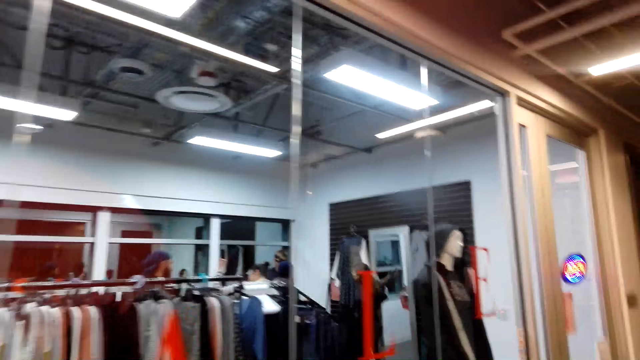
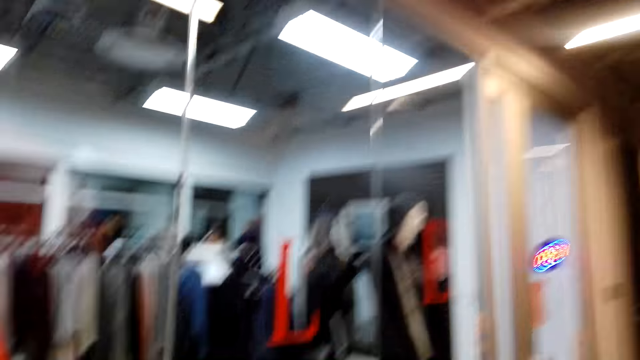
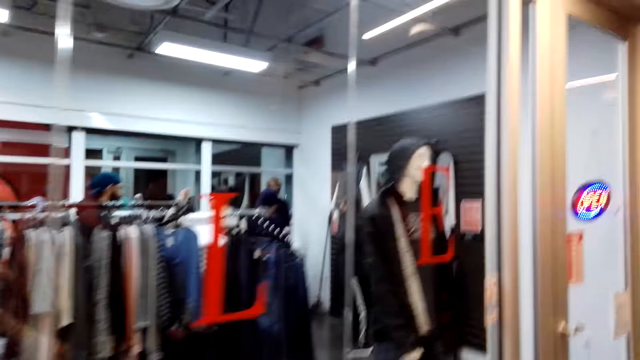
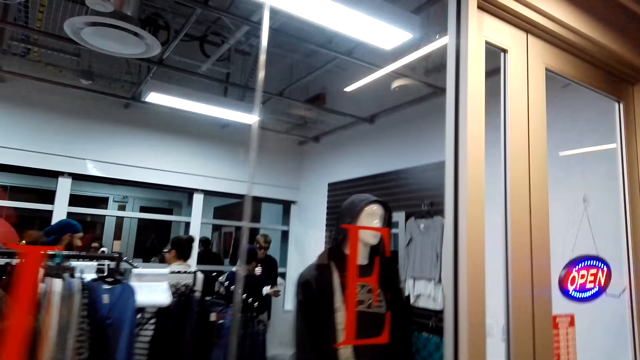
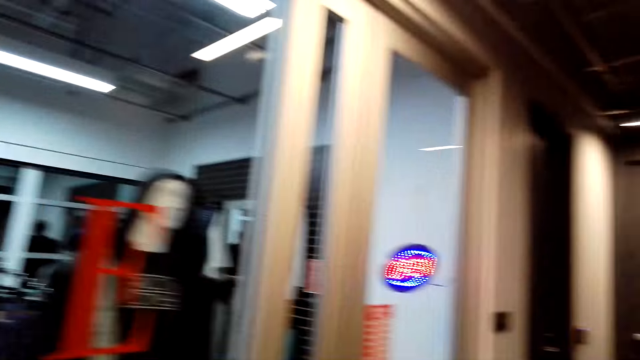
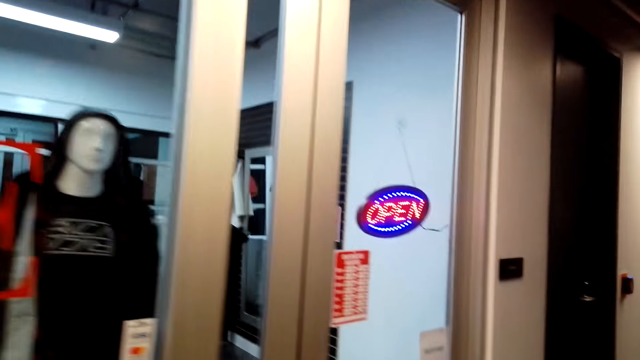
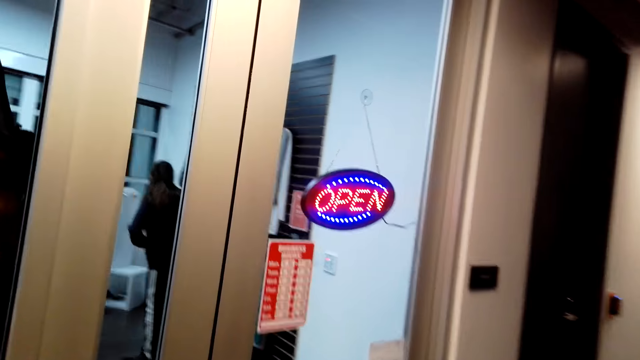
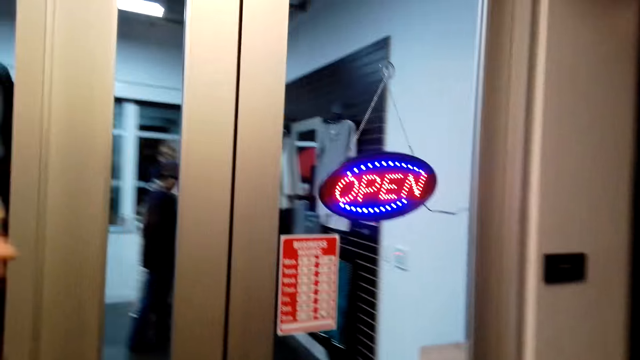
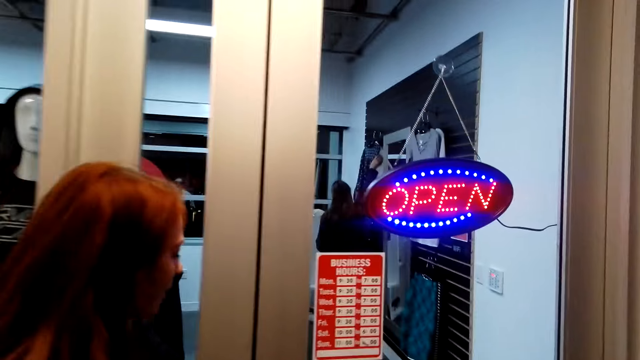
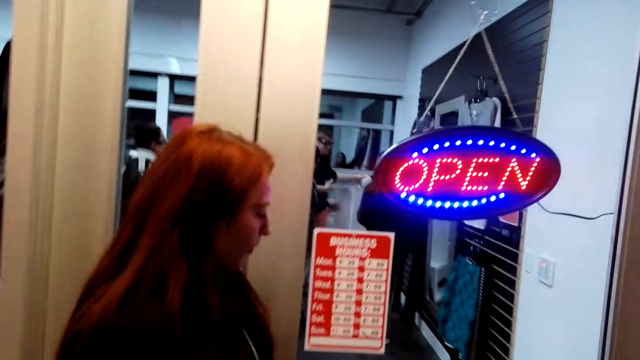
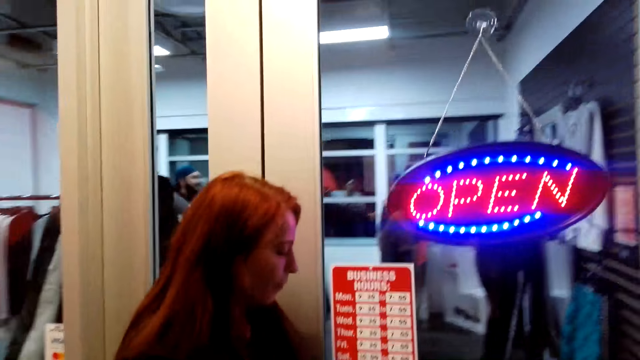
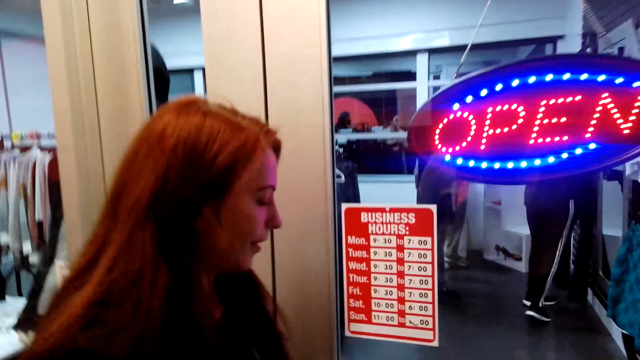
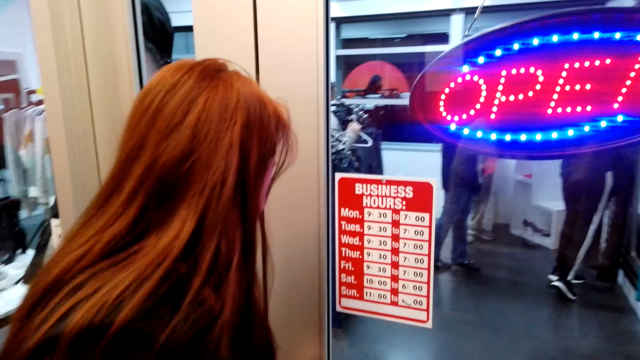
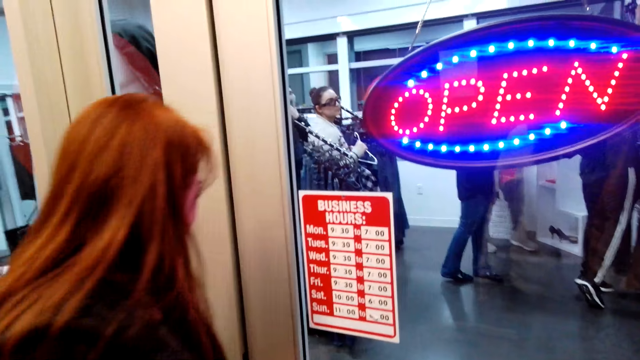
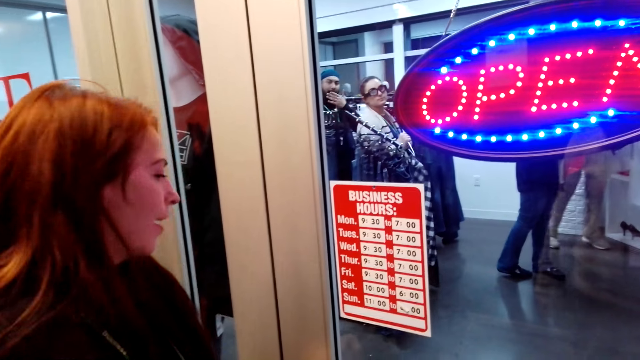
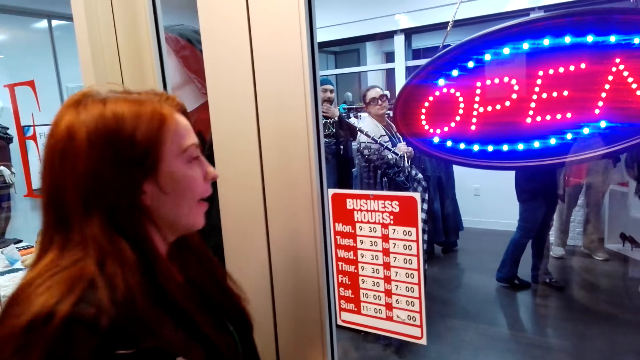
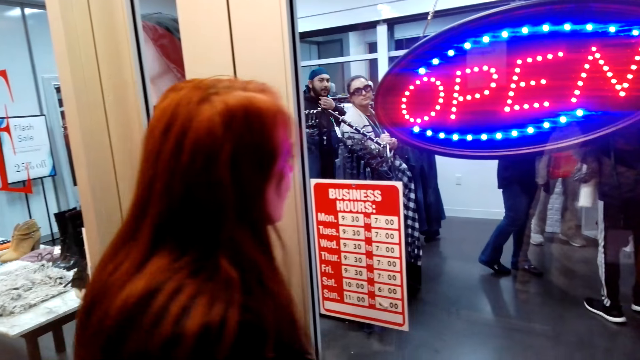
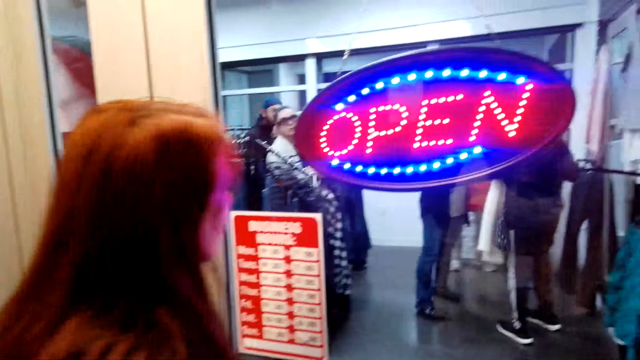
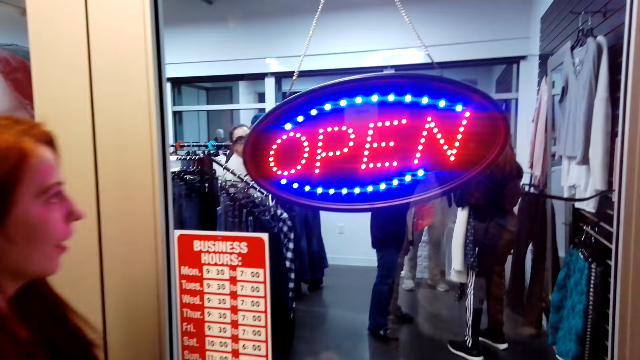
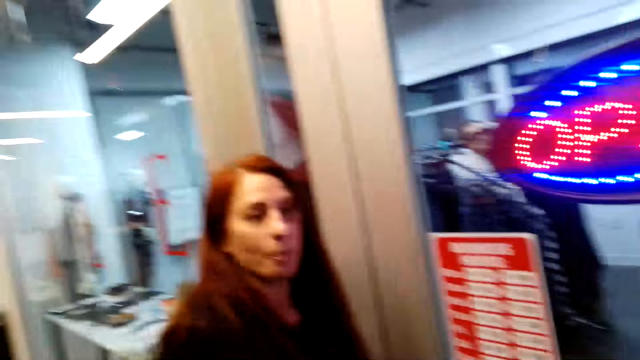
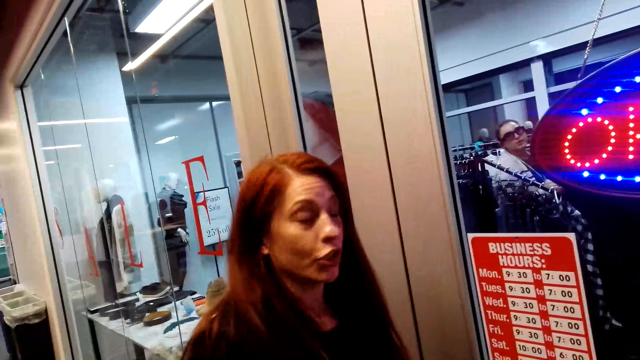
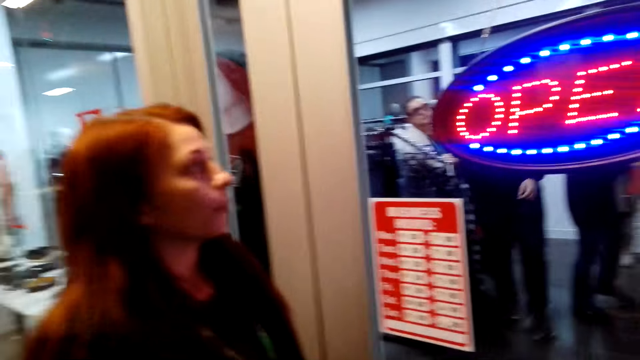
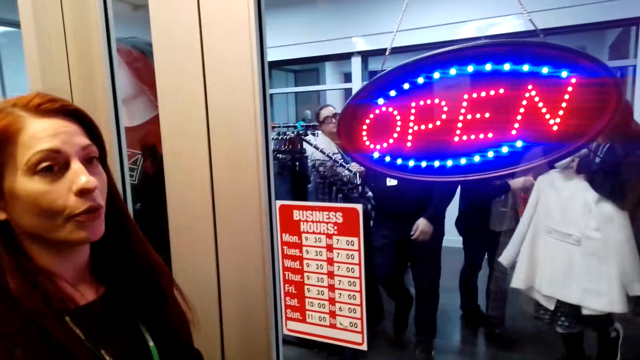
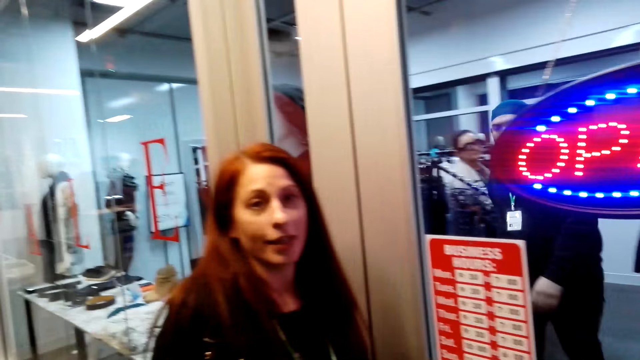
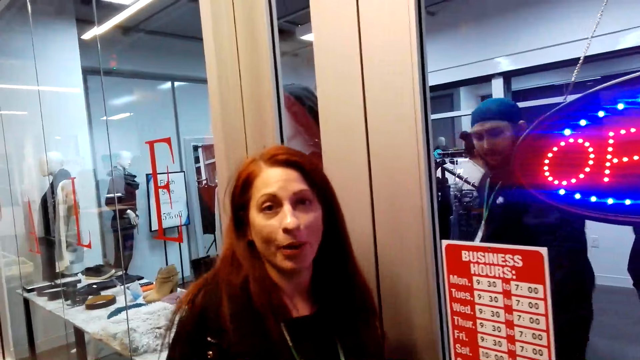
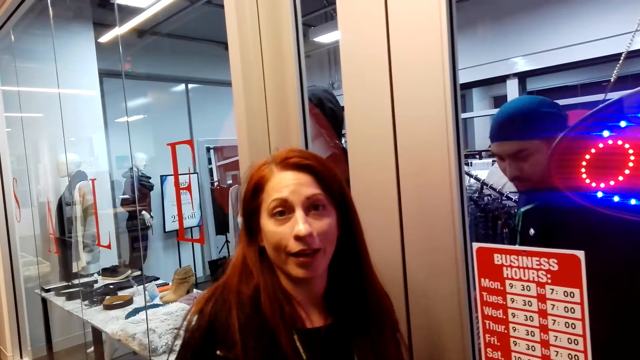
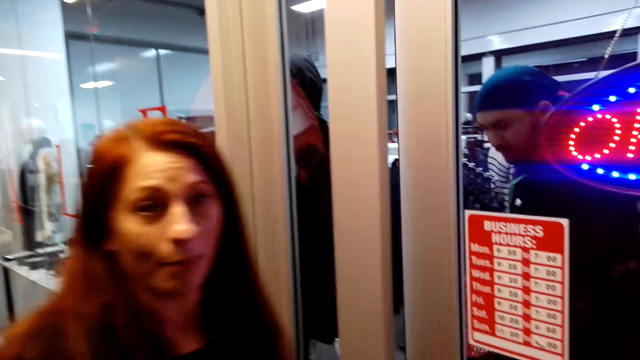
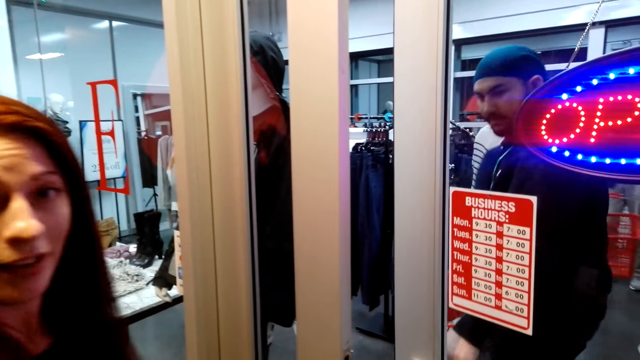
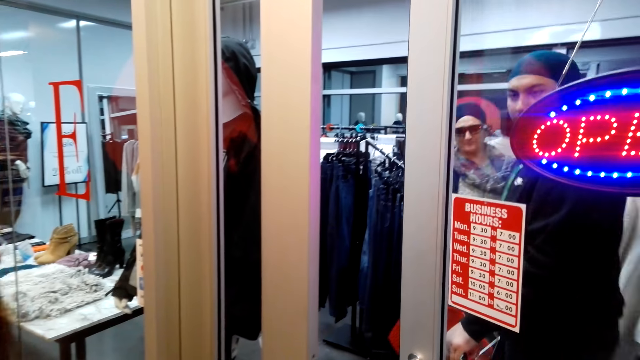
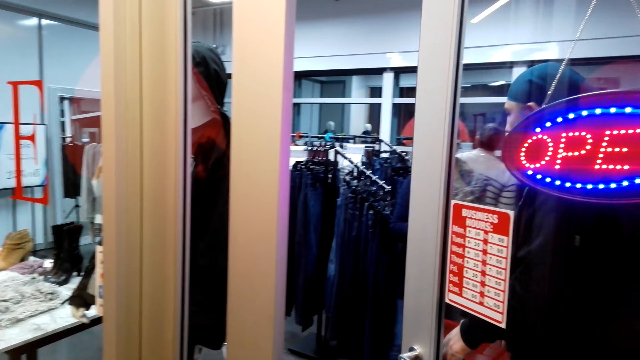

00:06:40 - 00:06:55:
A lady touches the door. Another lady appears. The first lady looks around. The first lady looks at the camera wearer. A man steps forward. The camera wearer opens the door to the cloth store. The man opens the door.

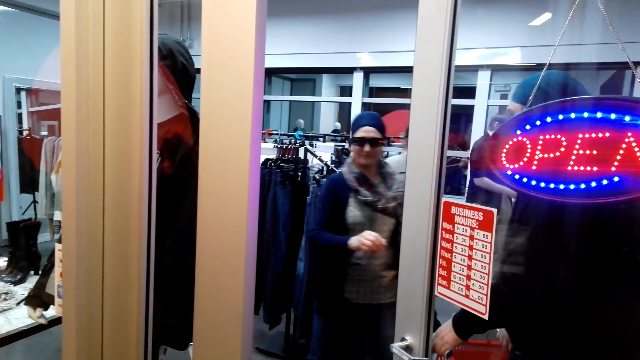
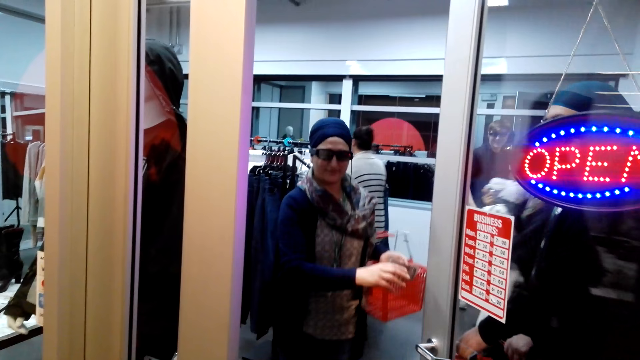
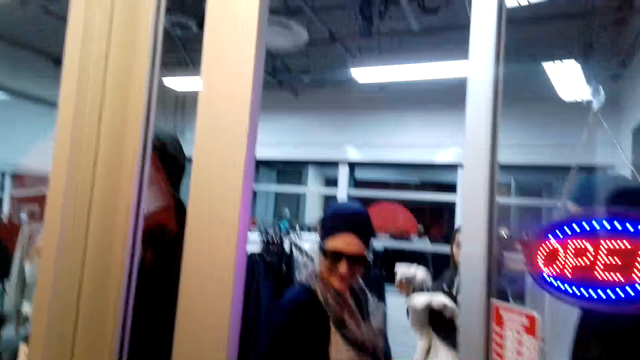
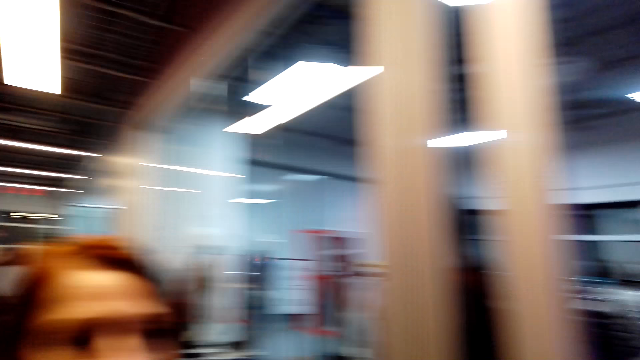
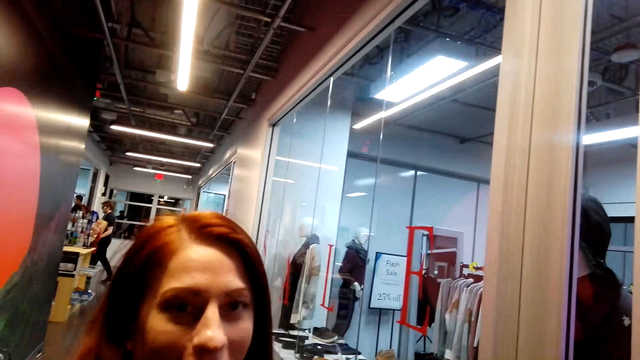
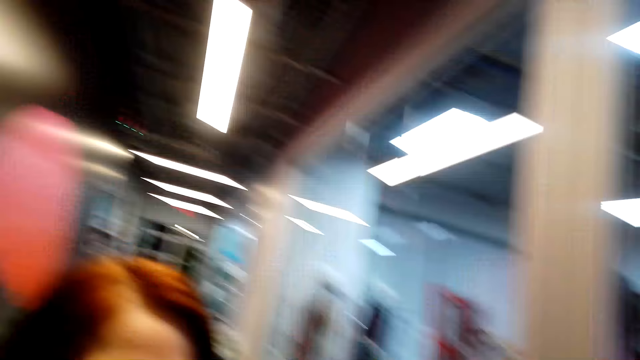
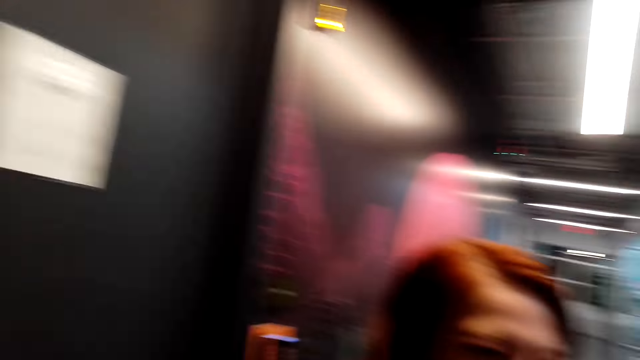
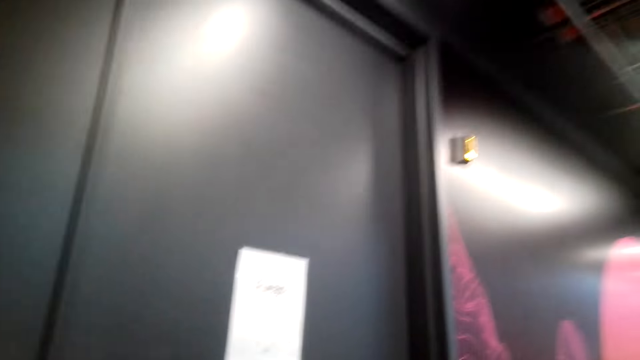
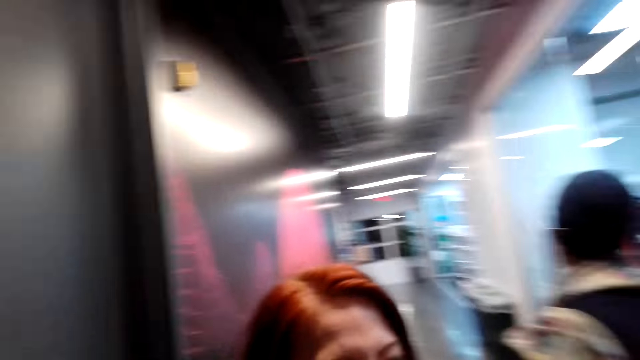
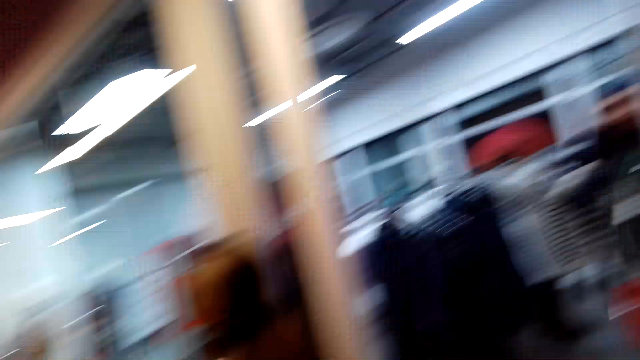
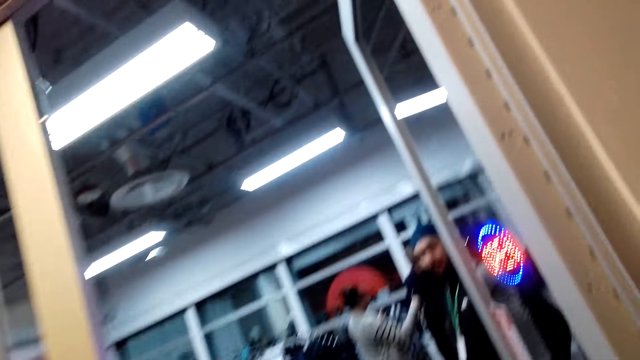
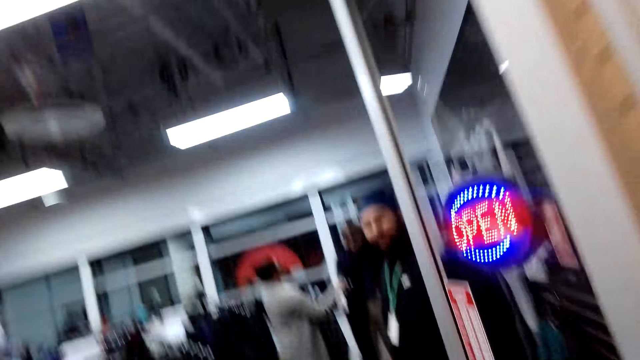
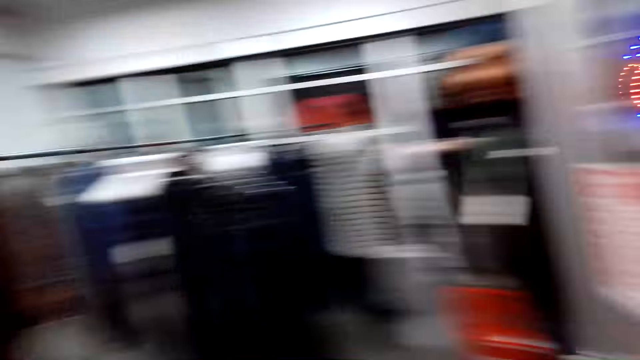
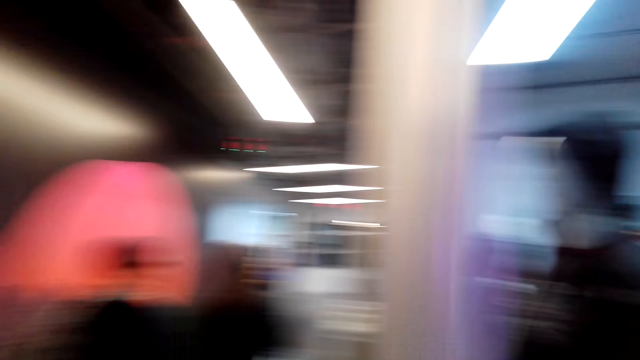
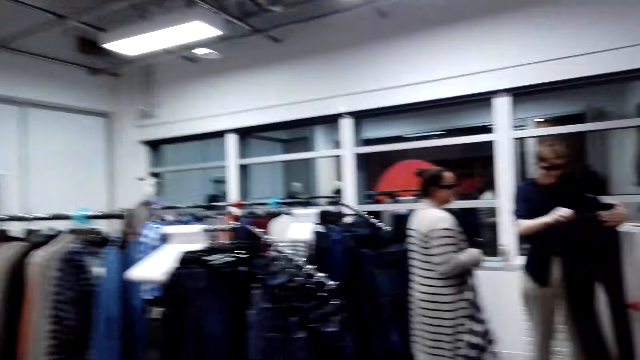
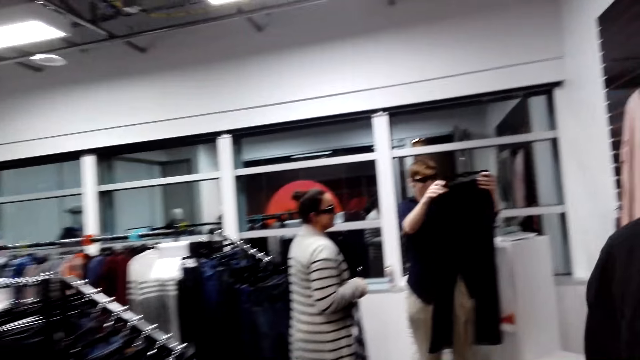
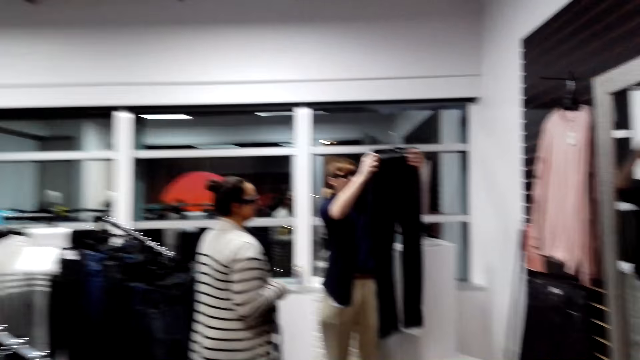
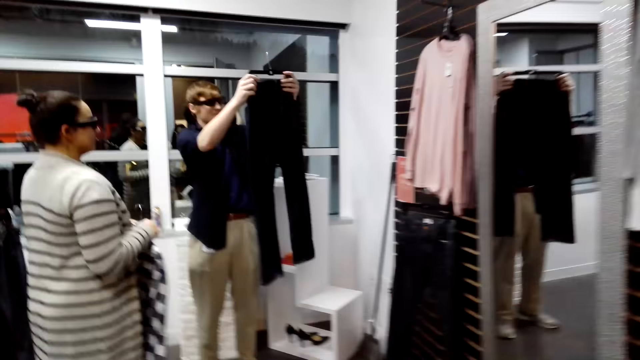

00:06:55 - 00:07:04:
A lady steps forward. Another lady steps forward. The camera wearer looks around. They step forward. They look around. A man looks at the trouser. Another lady looks at the trouser.
